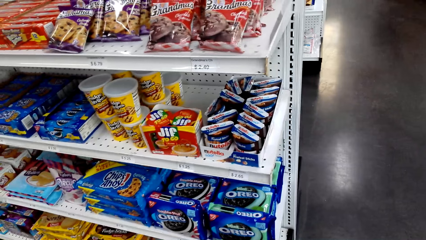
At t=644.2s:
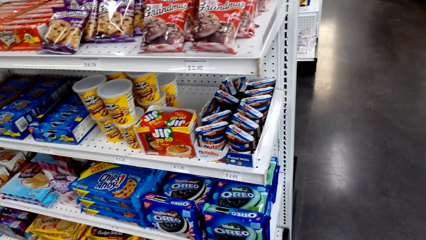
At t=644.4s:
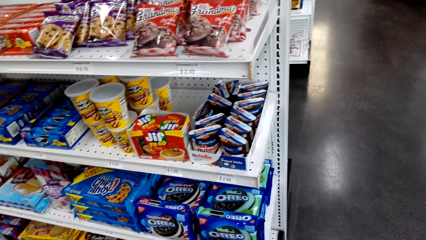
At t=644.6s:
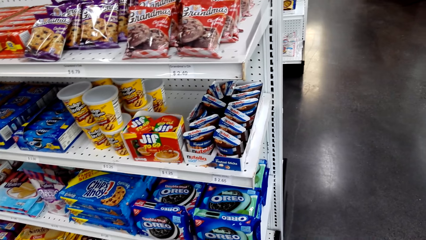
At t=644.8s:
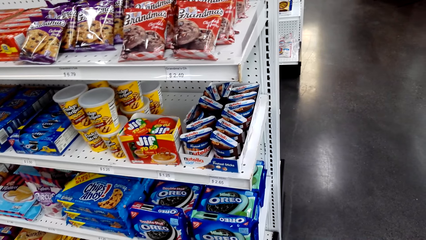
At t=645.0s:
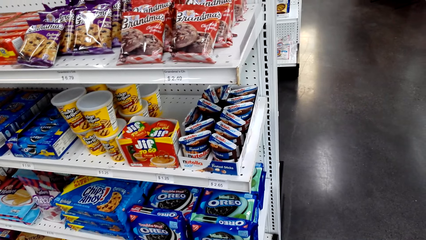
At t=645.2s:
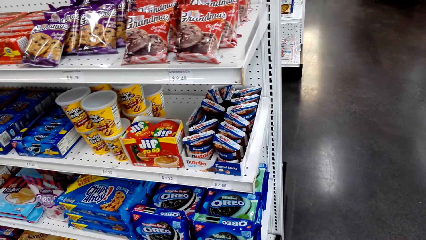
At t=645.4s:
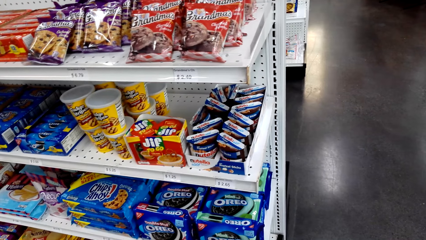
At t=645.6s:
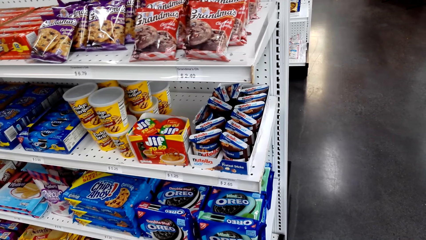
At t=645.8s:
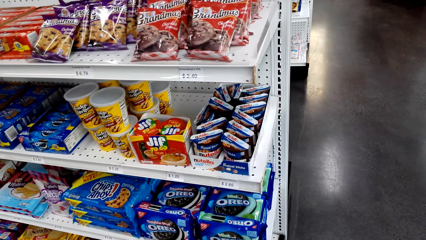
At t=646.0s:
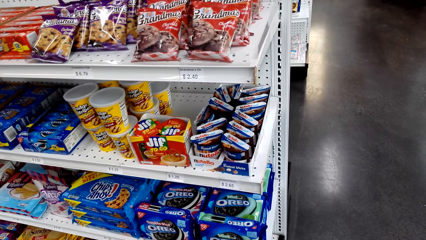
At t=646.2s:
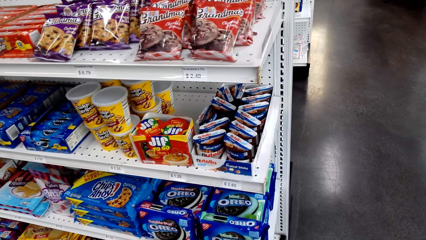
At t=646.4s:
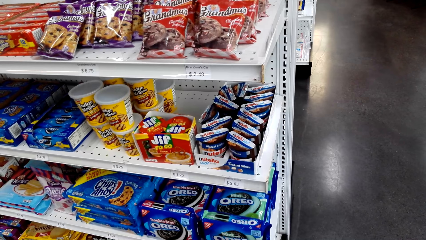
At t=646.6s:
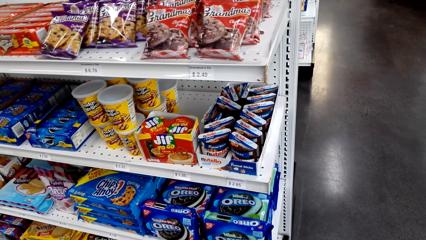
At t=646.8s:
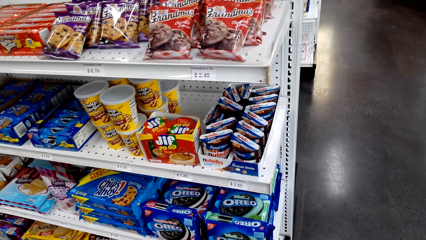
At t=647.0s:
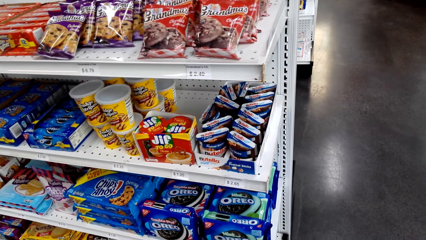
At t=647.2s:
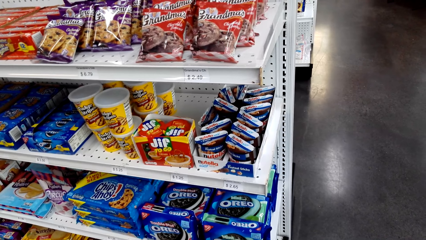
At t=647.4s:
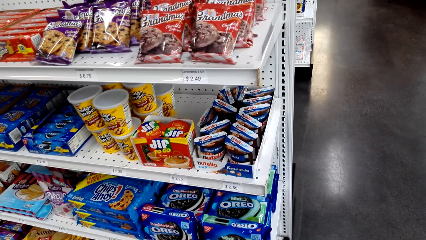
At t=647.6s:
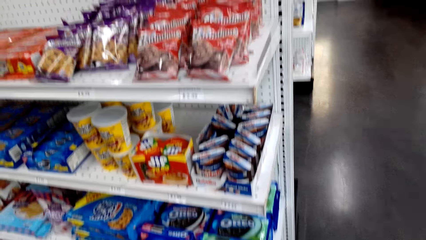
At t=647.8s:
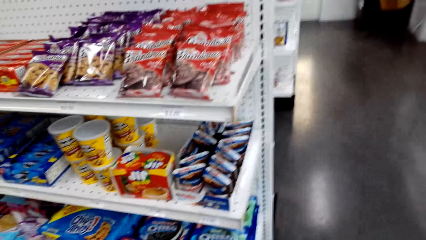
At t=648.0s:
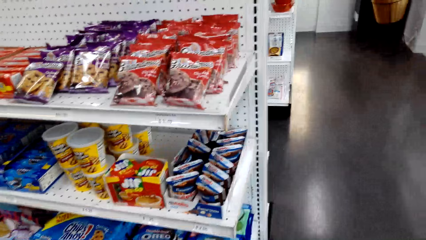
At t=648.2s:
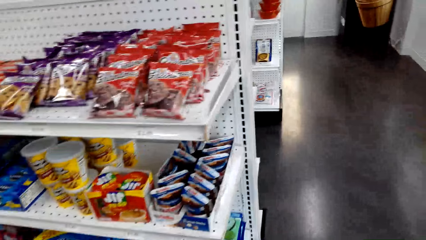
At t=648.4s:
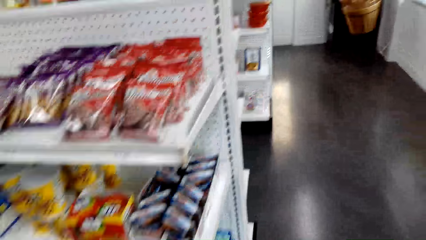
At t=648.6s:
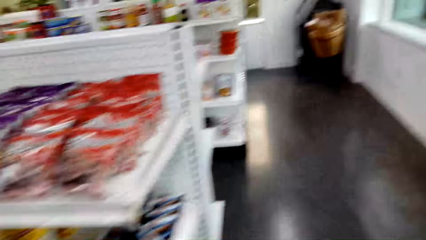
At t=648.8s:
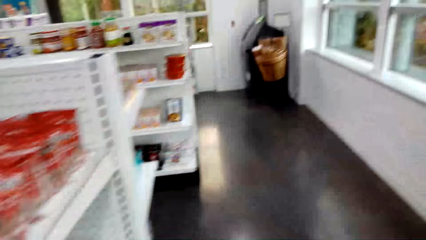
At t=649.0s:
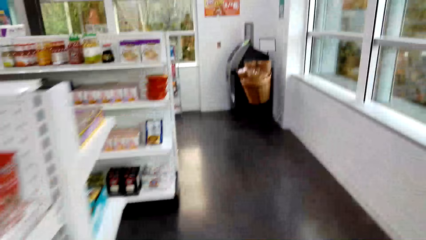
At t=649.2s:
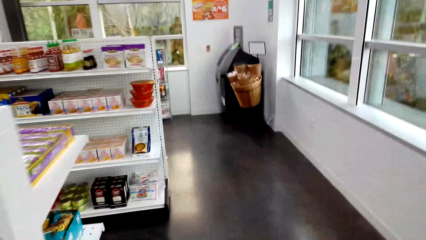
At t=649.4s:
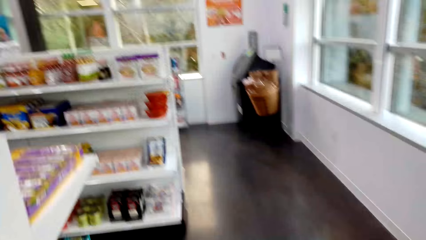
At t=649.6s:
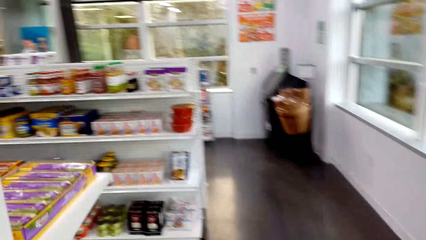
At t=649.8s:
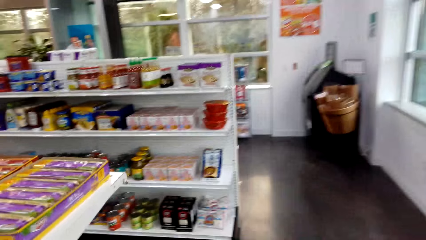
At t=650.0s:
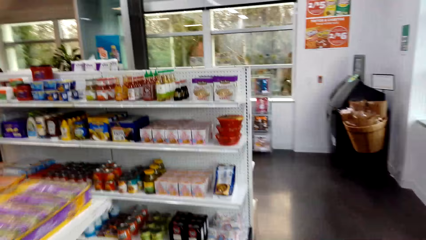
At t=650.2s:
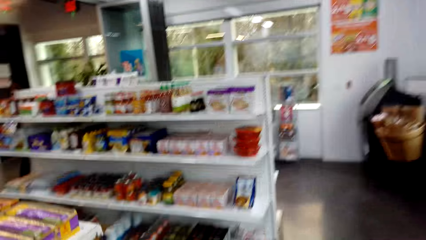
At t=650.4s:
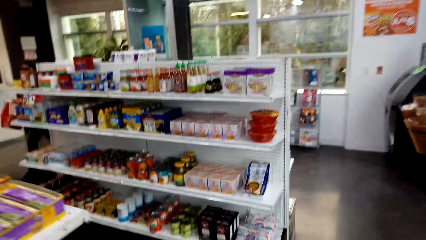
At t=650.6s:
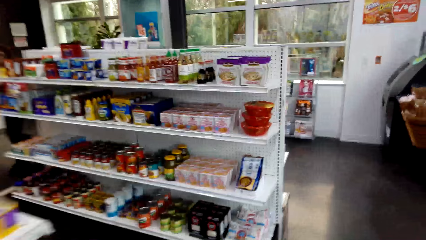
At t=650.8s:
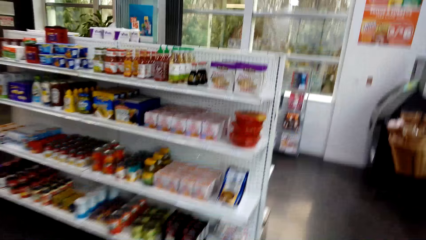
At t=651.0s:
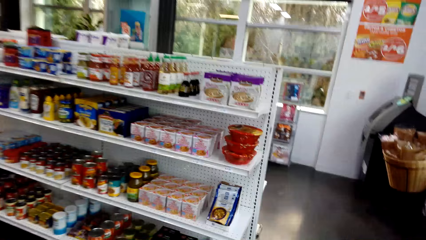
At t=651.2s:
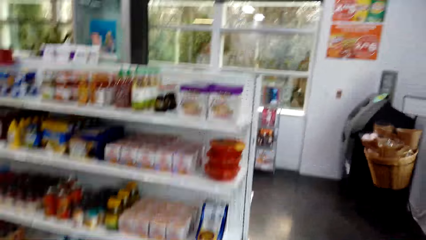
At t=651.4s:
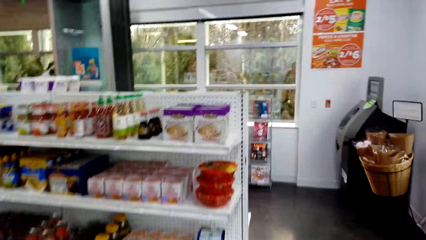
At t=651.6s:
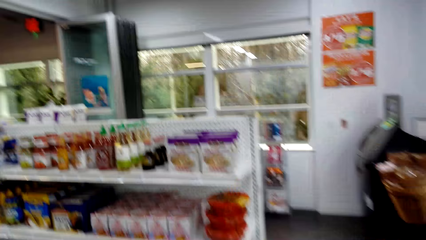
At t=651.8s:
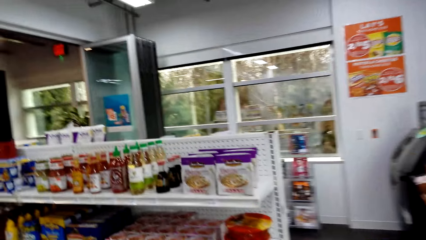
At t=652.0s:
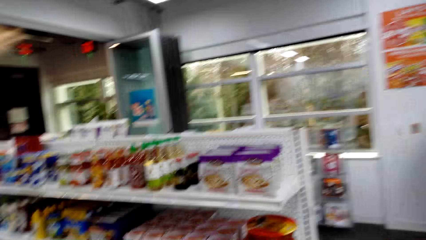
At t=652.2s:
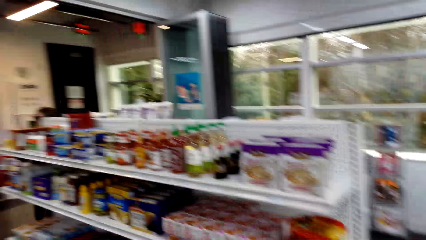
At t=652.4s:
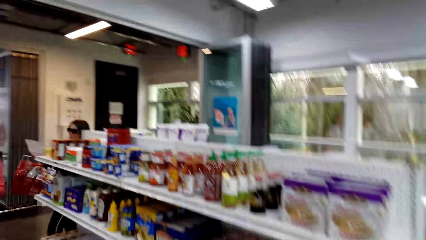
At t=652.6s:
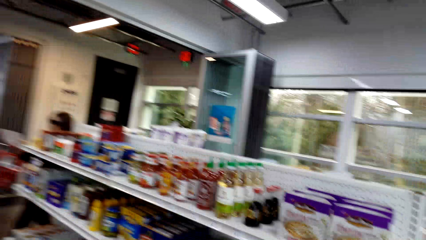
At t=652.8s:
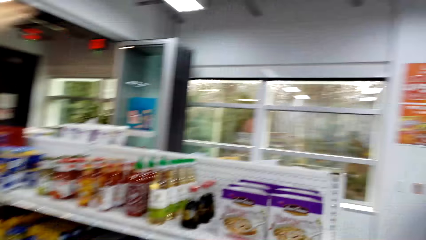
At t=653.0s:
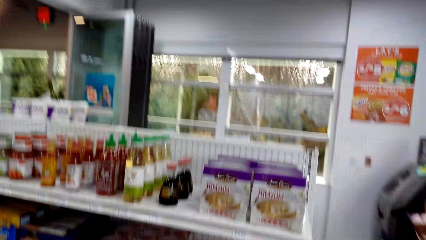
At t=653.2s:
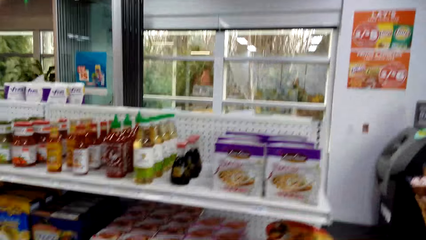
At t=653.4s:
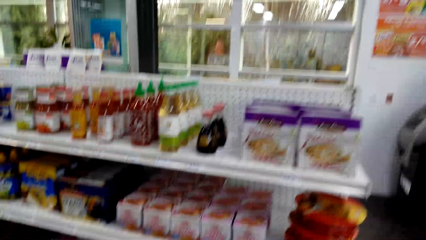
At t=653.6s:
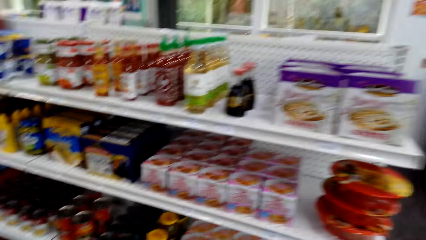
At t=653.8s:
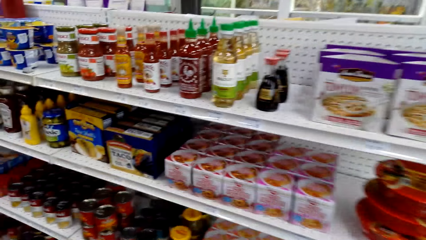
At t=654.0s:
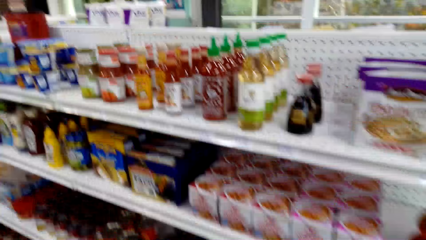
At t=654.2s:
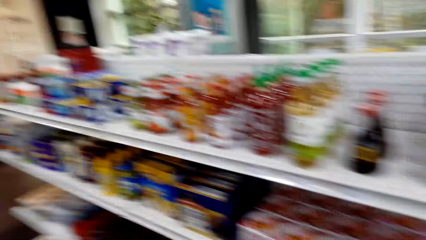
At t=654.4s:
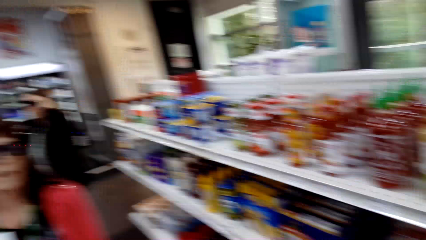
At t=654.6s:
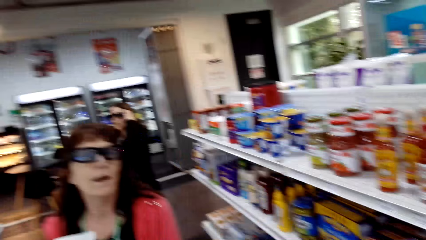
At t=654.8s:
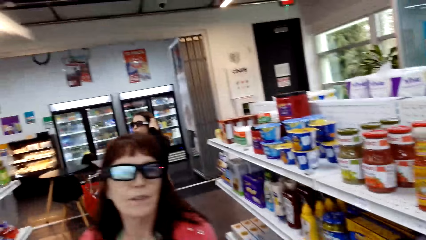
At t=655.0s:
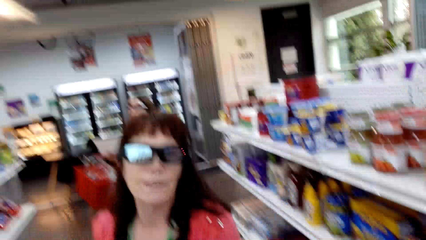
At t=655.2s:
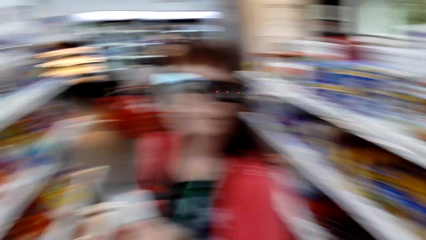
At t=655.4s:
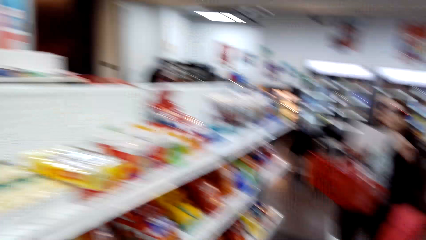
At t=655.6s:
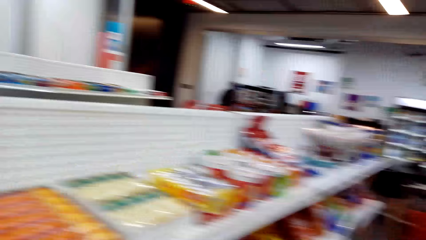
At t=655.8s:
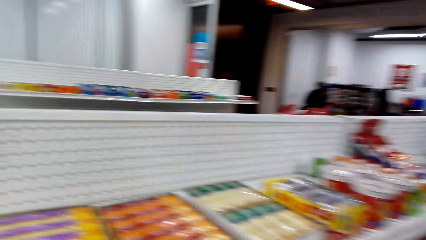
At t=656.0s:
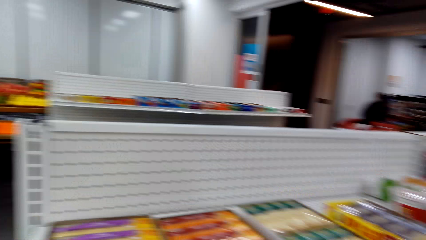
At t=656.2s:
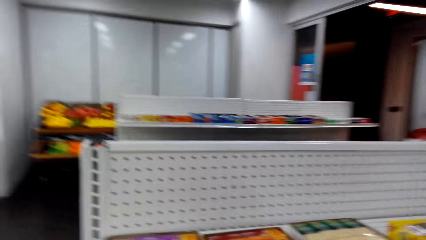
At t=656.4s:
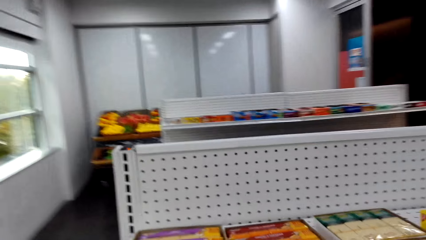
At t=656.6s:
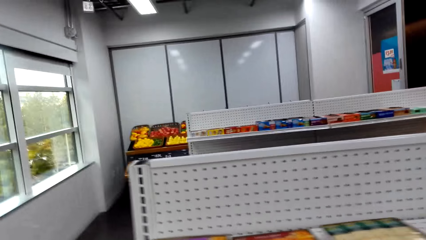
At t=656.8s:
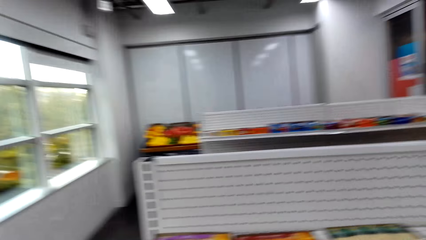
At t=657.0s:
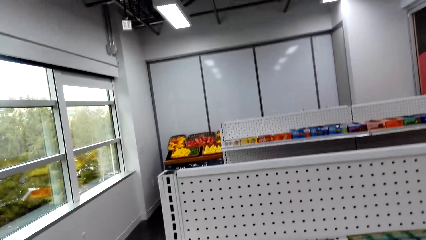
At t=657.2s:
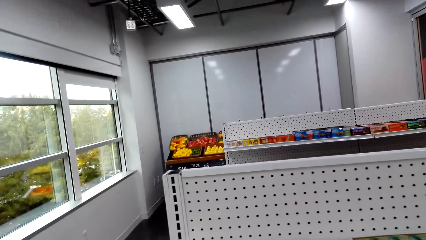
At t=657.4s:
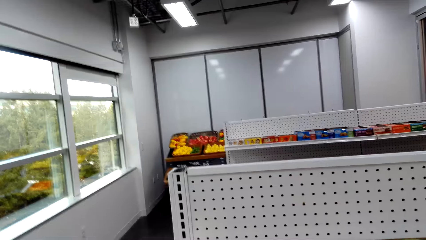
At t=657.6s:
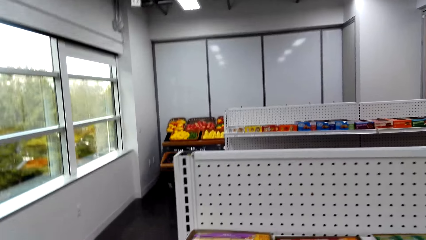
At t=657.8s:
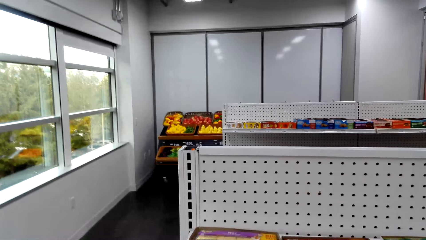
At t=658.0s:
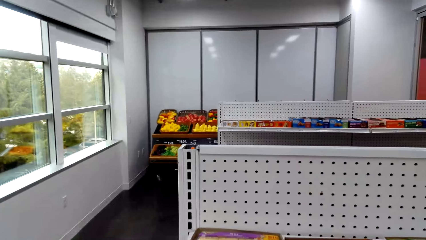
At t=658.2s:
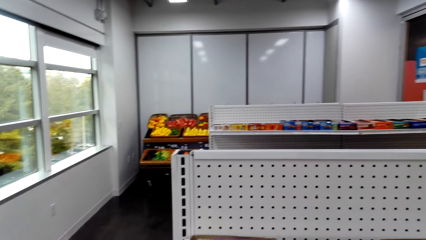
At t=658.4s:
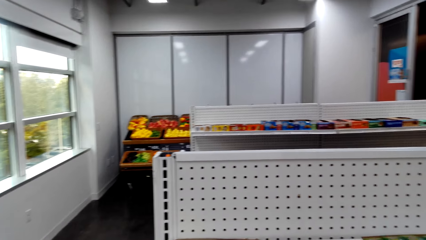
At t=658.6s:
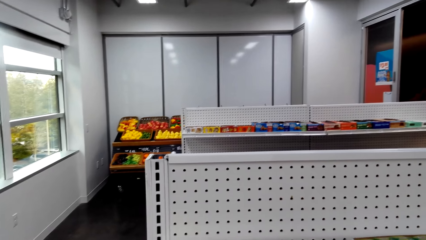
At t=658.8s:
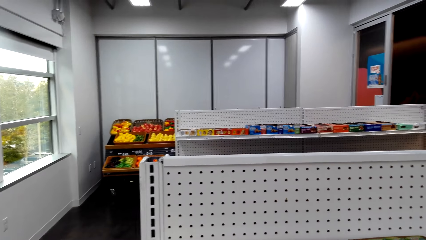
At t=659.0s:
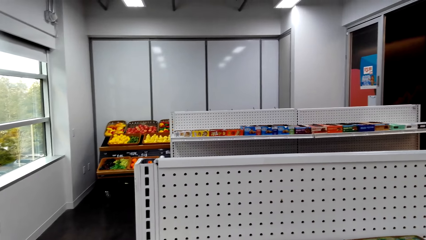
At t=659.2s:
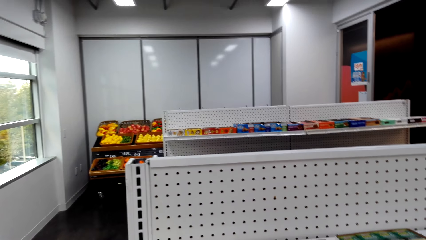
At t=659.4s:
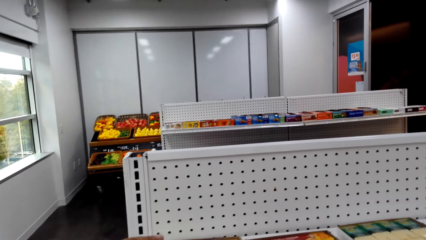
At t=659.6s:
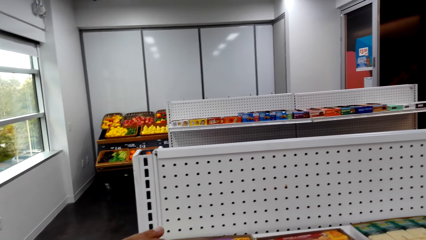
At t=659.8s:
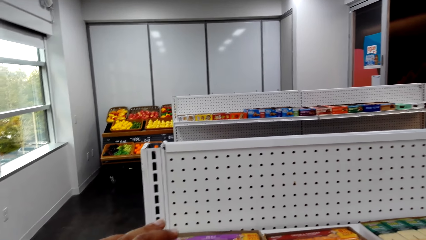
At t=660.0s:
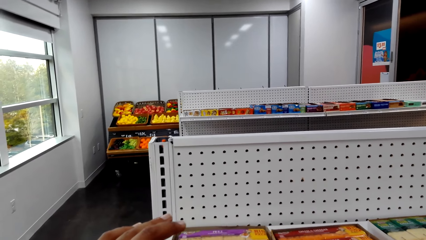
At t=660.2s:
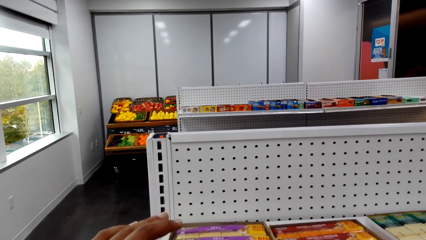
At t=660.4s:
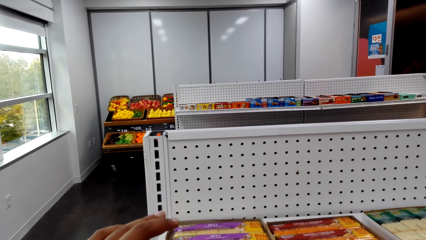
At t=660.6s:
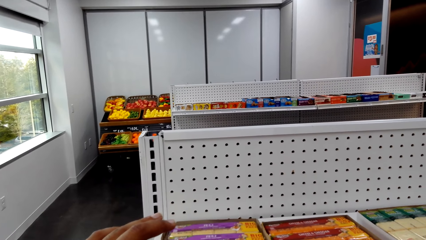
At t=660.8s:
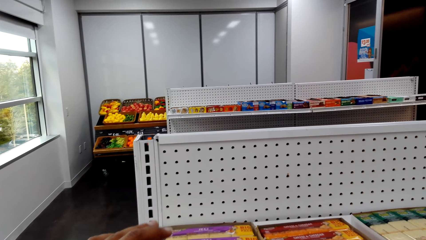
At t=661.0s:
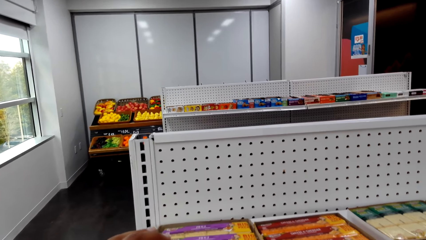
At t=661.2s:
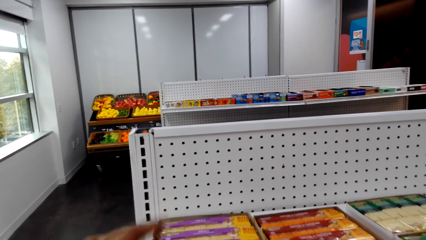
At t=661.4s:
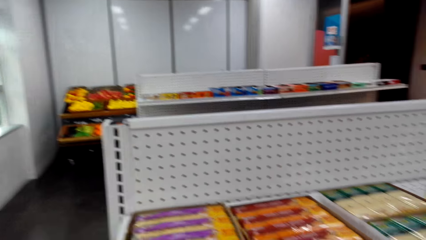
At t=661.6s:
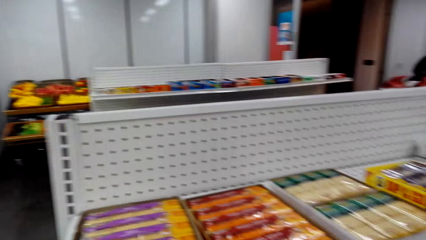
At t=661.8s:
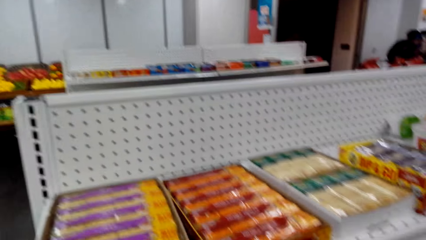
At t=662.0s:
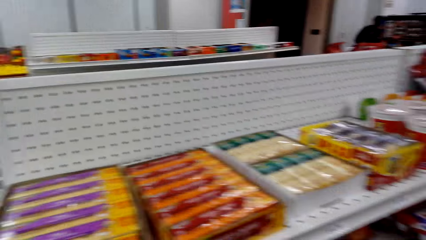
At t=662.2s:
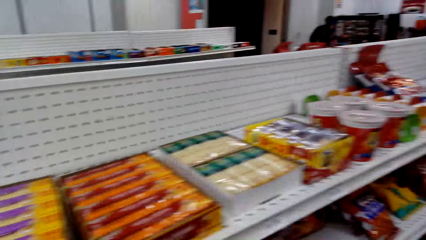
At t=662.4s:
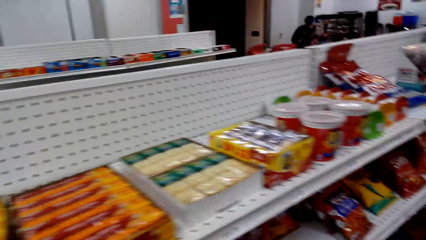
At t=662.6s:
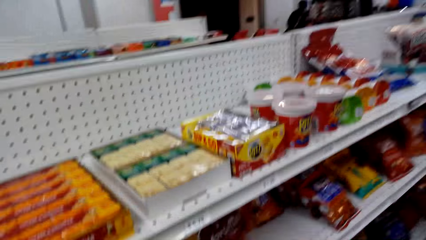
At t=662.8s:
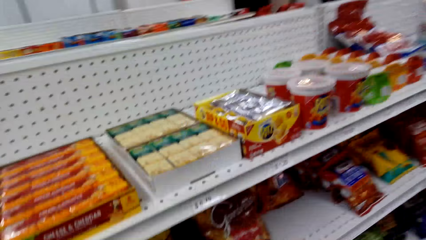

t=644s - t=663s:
The camera wearer looks around. They talk and walk in the supermarket. They talk. A lady dialogues with the camera wearer. The lady walks around. The camera wearer walks around and turns around. They look around and pick up something.
